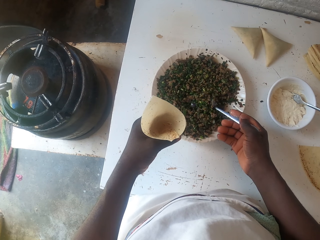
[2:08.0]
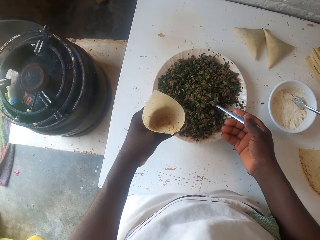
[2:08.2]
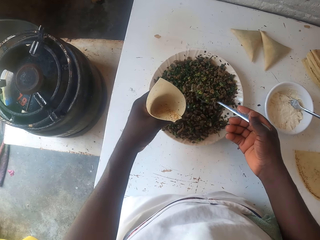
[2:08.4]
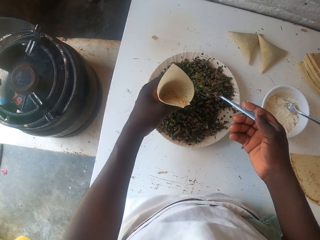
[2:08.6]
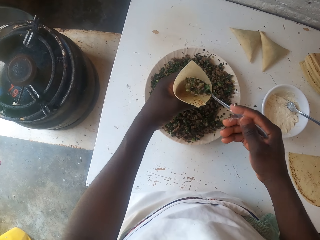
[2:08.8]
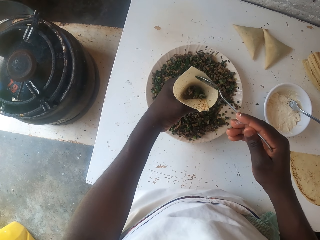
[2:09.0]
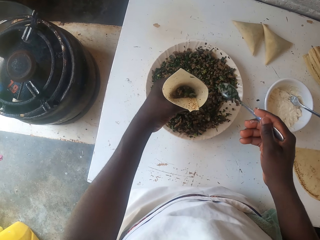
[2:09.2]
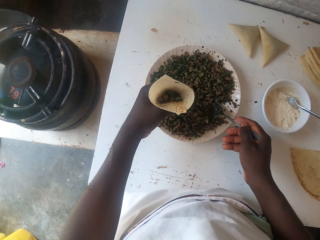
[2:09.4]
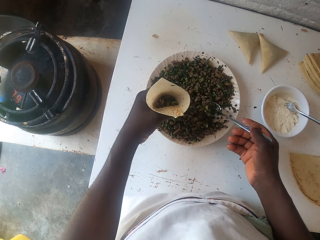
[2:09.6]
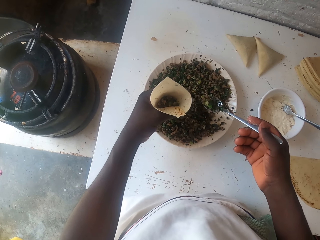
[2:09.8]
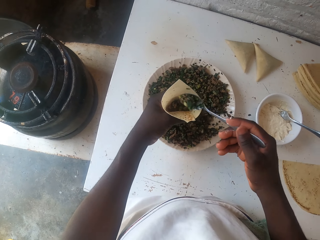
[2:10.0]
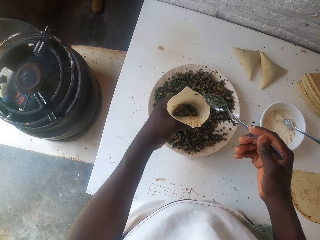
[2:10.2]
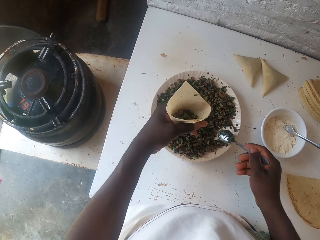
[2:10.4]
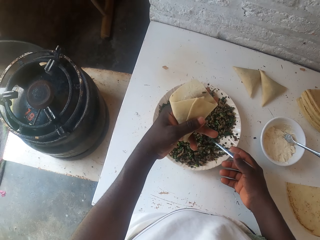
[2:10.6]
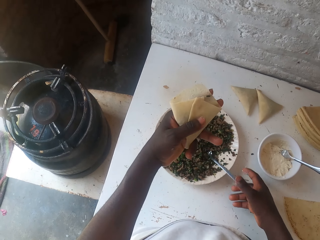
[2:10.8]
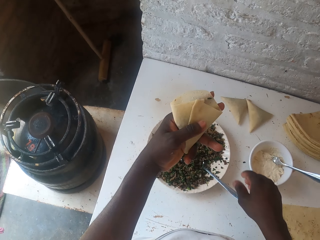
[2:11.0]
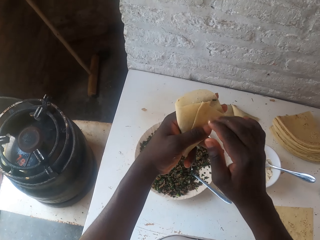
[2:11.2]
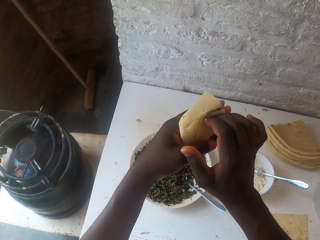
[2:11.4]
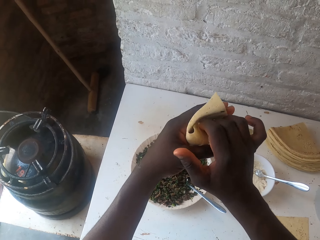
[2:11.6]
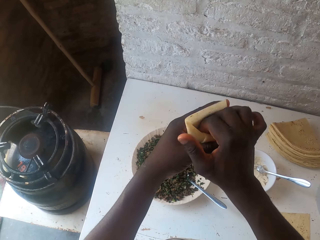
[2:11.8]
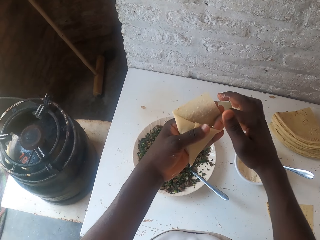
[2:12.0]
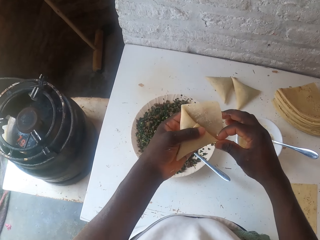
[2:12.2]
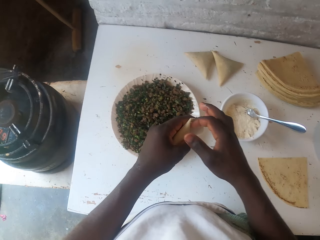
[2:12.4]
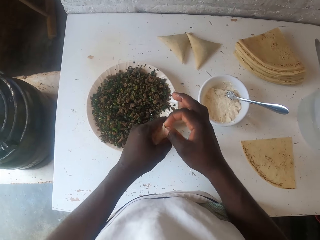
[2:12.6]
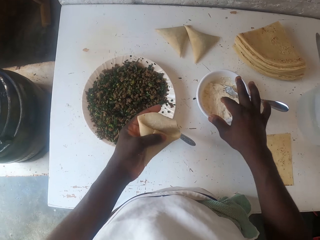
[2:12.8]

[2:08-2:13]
The camera wearer scoops the boiled peas, fills the samosa pastry pocket with the boiled peas, places the spoon in the boiled peas plate and seals the samosa pastry pocket.

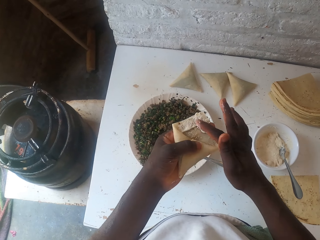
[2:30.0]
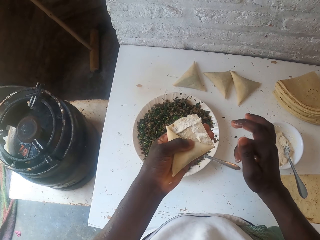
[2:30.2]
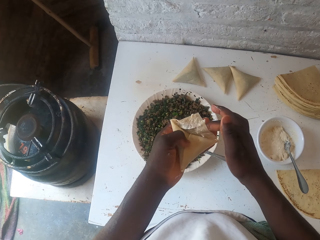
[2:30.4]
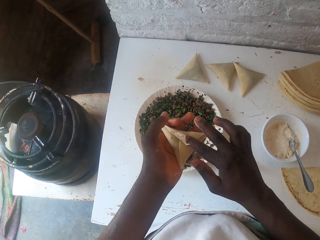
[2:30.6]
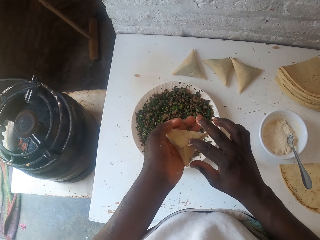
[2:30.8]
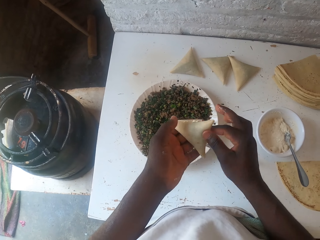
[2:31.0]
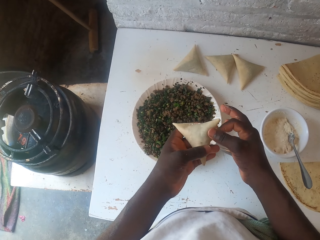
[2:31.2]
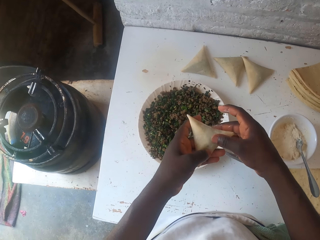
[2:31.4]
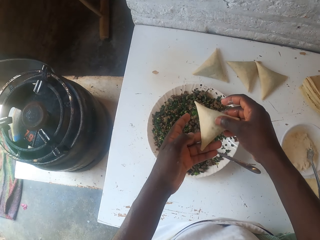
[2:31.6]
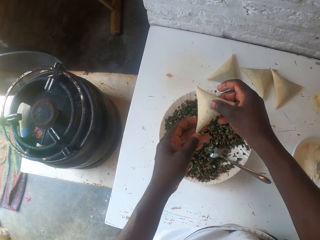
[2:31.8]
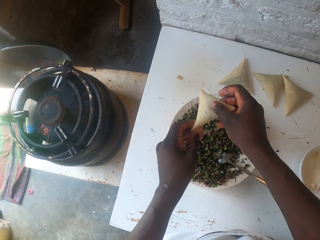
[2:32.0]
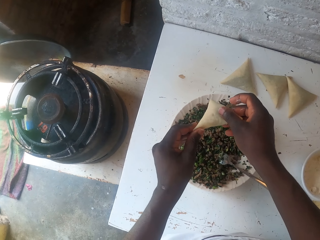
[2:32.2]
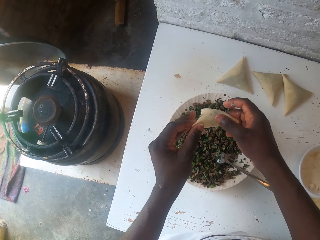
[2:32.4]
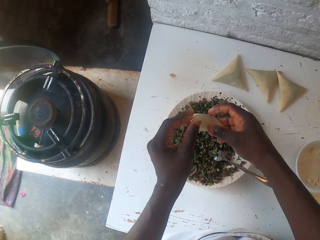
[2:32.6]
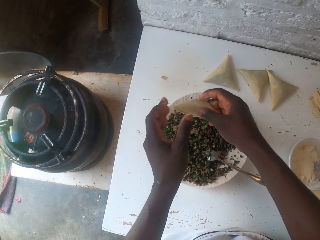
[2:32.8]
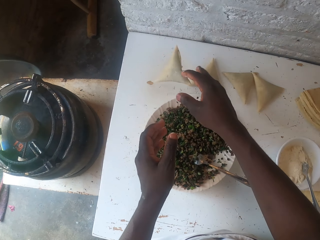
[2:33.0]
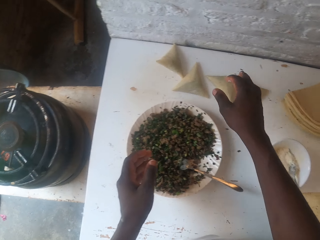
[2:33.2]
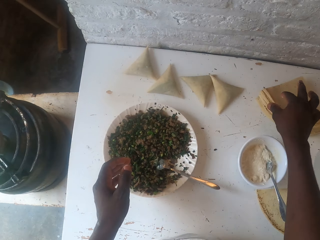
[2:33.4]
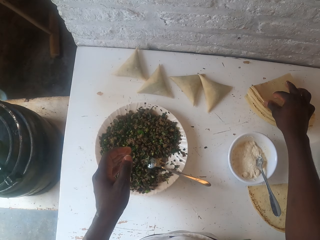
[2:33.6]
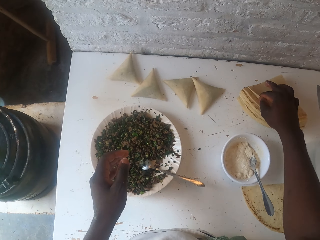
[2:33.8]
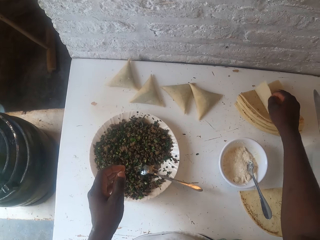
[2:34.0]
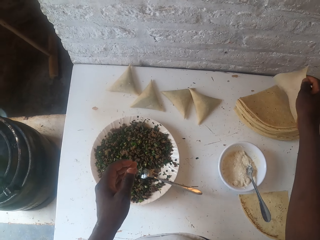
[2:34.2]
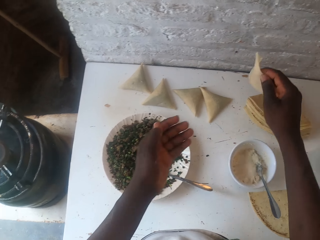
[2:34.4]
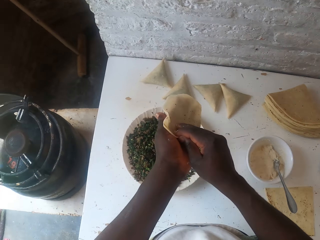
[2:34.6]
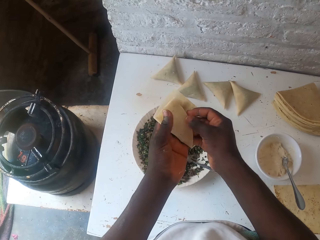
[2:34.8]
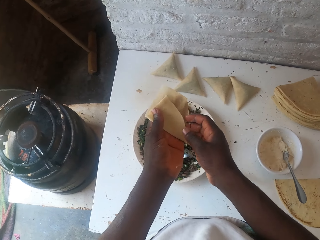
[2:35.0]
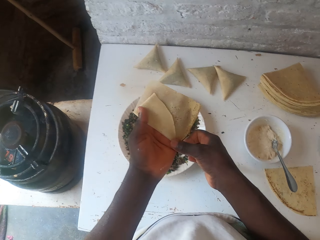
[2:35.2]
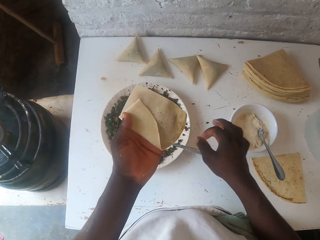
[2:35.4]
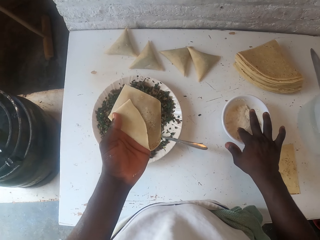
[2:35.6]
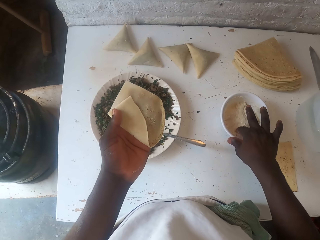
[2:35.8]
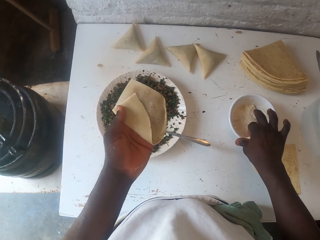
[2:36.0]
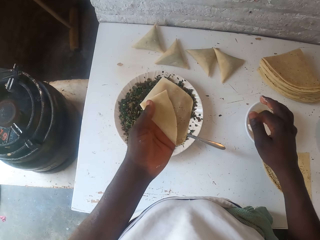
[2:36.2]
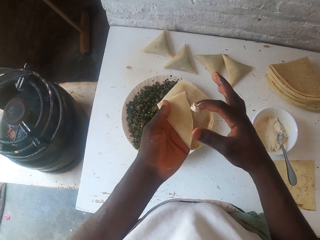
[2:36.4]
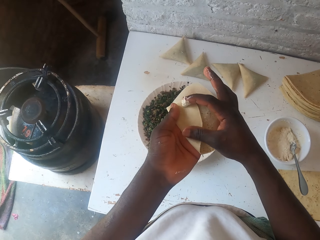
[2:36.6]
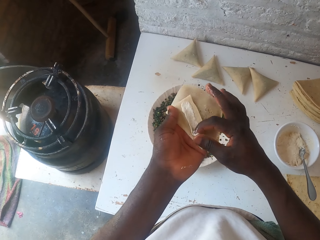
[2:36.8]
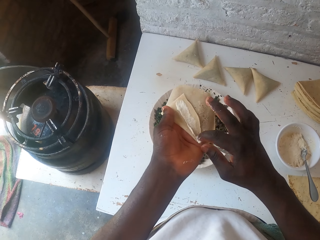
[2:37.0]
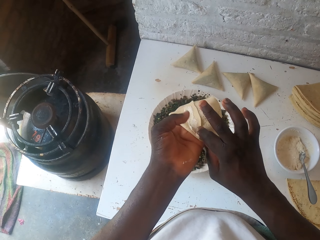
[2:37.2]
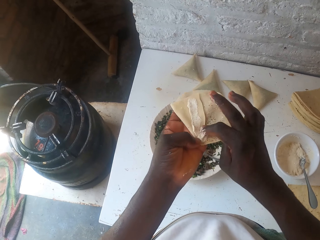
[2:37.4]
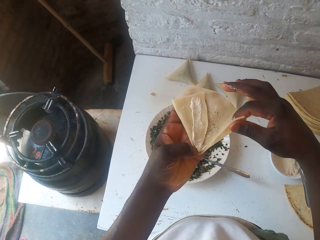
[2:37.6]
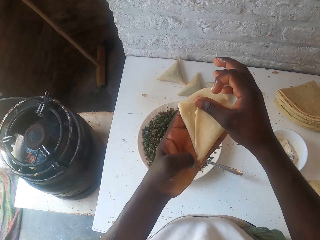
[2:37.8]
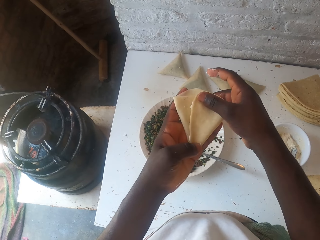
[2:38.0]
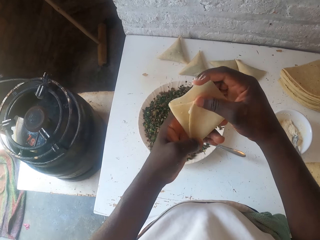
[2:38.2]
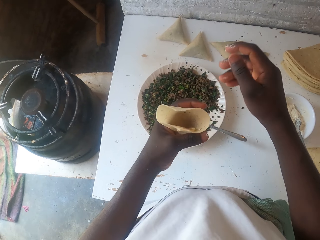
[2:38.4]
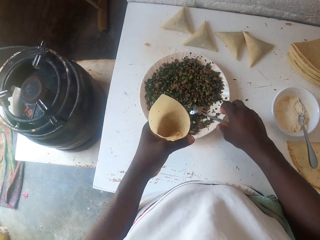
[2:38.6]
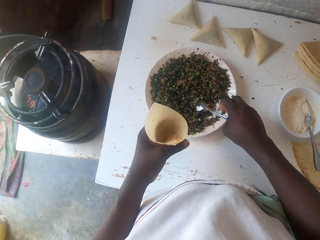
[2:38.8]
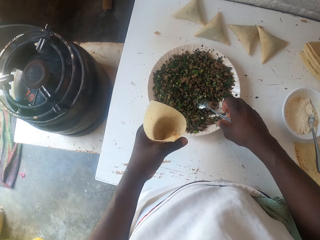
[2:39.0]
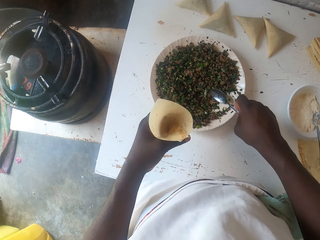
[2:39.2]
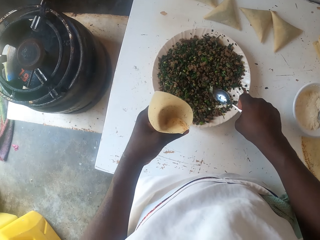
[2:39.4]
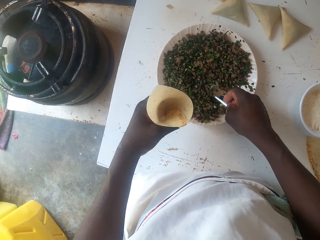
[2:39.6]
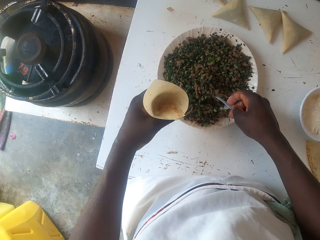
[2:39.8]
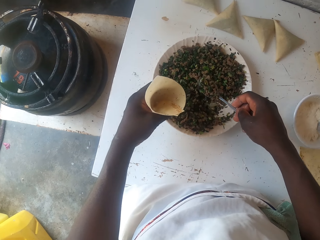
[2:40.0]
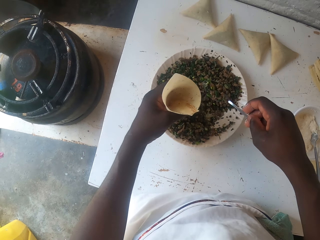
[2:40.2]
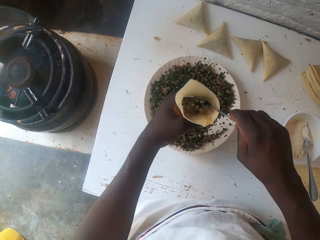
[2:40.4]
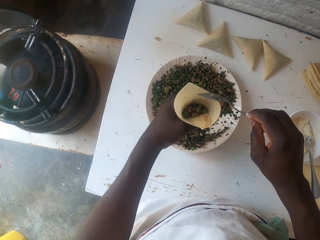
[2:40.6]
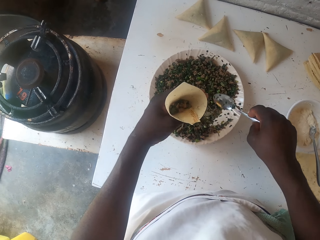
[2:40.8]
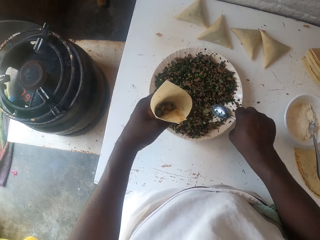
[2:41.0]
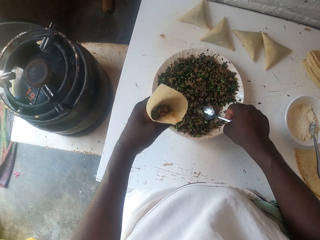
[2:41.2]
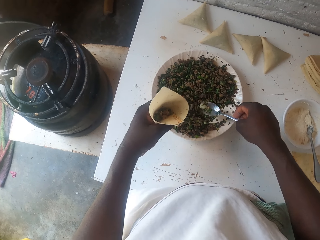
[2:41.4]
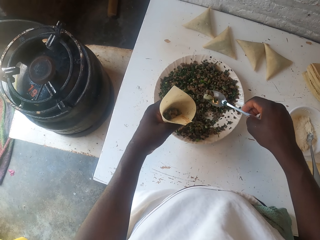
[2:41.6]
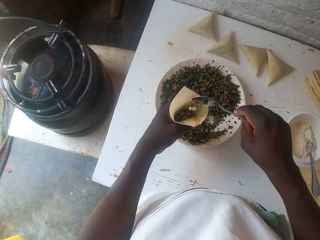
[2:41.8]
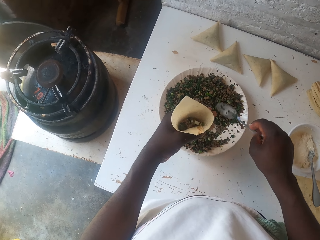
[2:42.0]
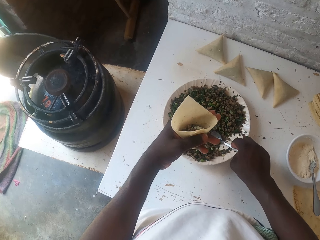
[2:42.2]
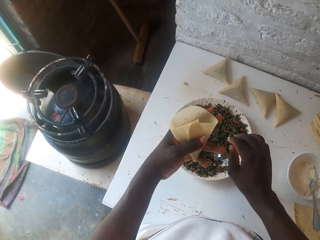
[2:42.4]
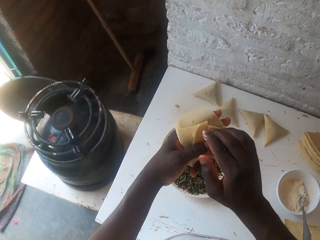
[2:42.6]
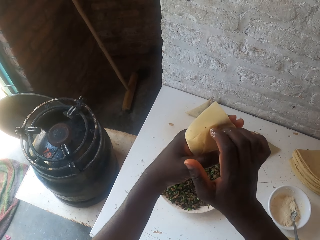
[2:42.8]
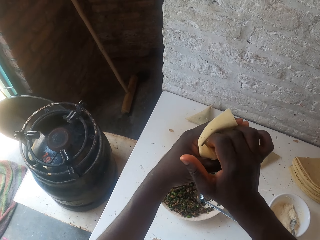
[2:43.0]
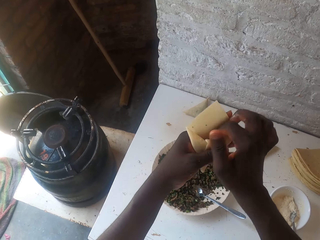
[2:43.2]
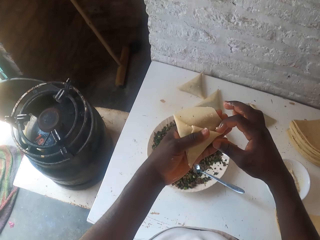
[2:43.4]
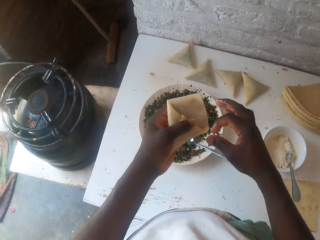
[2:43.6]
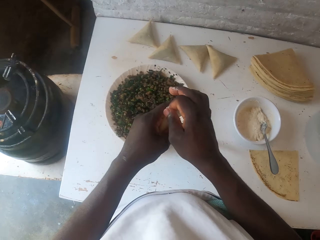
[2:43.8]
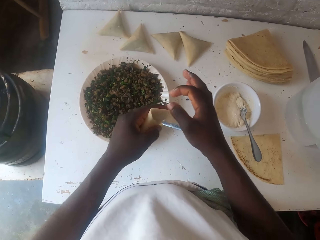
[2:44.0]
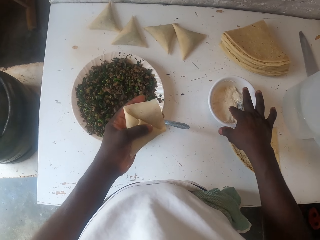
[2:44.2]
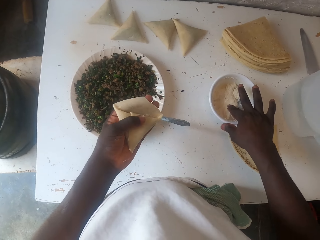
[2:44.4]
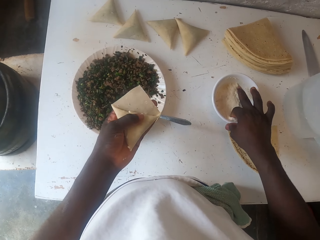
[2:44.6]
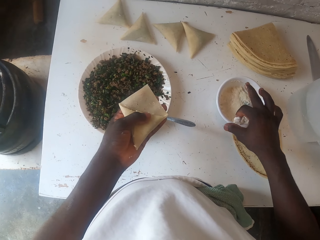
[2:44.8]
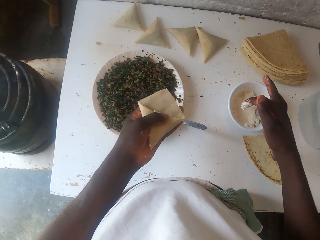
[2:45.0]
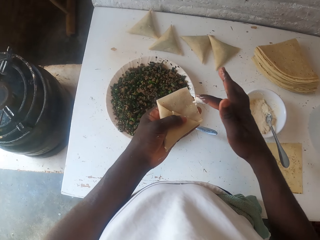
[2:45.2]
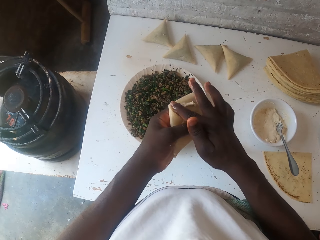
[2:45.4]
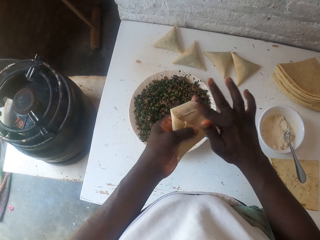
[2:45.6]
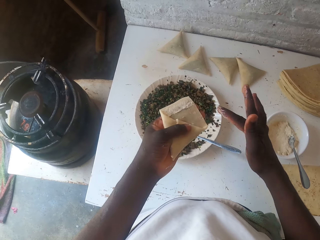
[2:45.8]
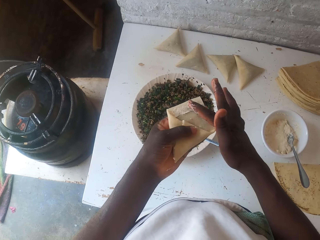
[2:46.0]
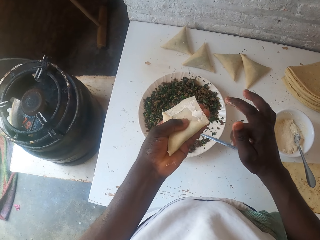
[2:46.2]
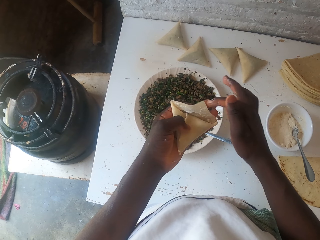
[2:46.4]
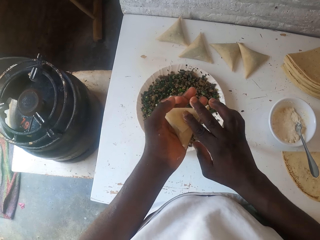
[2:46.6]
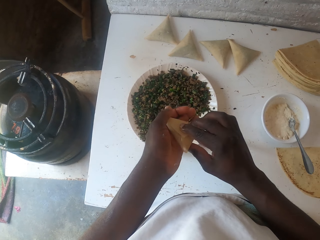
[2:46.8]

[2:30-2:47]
The camera wearer places the samosa pocket on the table. They pick up the samosa pastry pocket and fold the samosa pastry pocket. They pick dough paste and smear the dough paste on the dough sheet. They fold the samosa pastry pocket, pick up the spoon, scoop the boiled peas, fill the samosa pastry pocket with the boiled peas, place the spoon in the boiled peas plate, seal the samosa pastry pocket and moisten the samosa pastry pocket.
